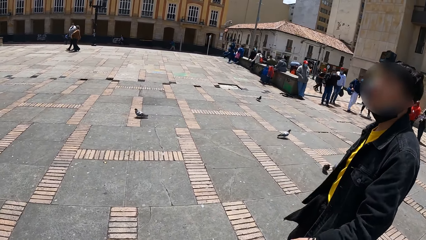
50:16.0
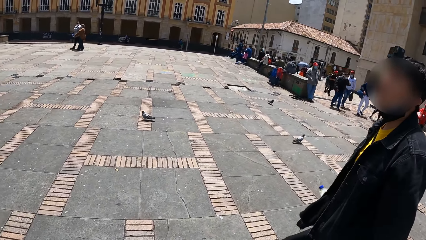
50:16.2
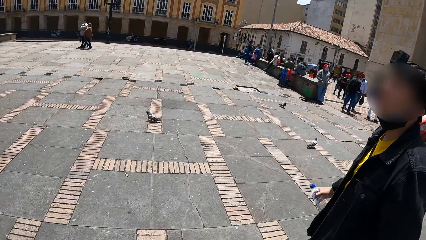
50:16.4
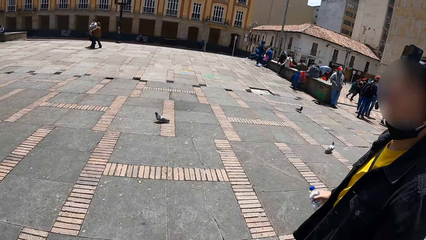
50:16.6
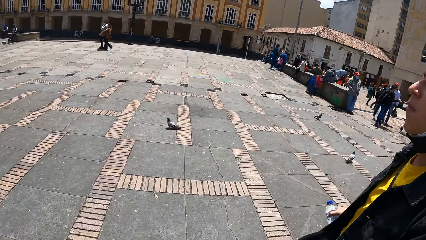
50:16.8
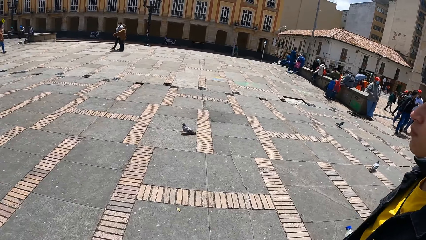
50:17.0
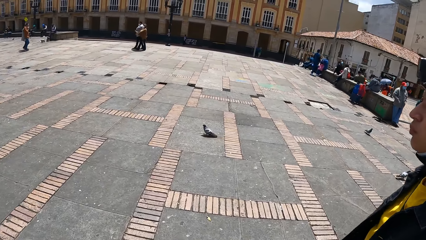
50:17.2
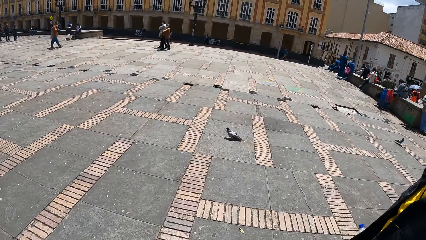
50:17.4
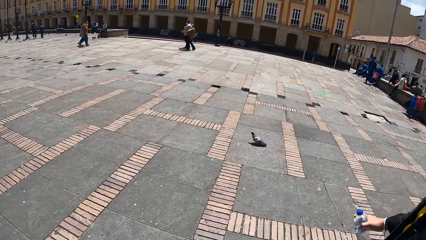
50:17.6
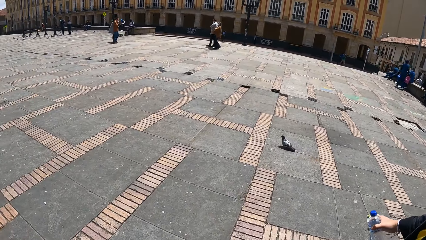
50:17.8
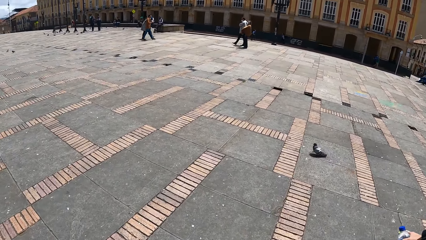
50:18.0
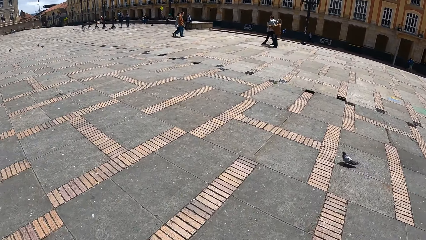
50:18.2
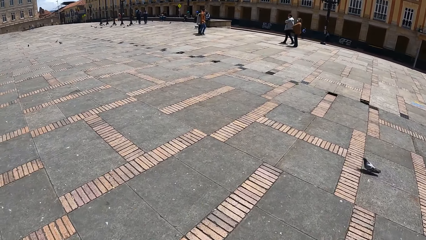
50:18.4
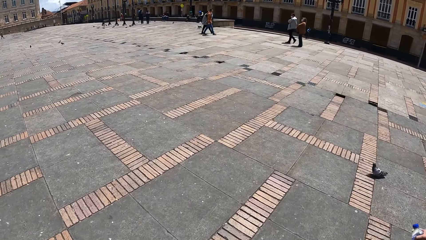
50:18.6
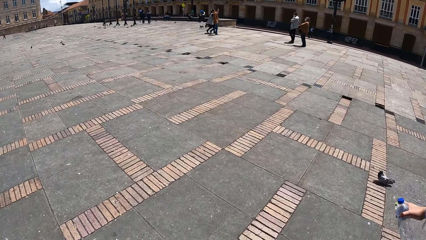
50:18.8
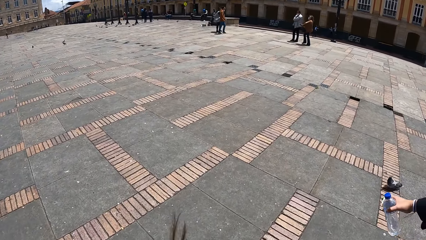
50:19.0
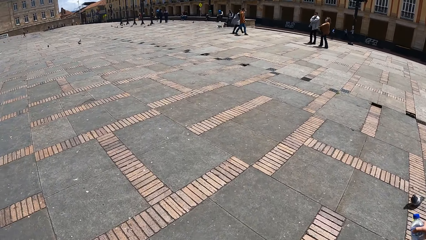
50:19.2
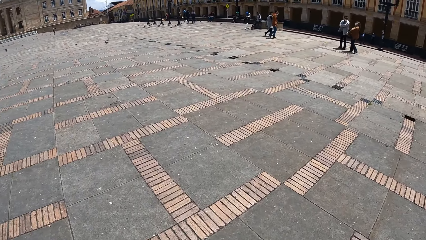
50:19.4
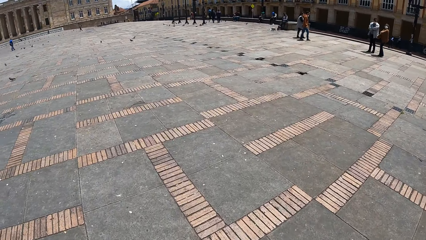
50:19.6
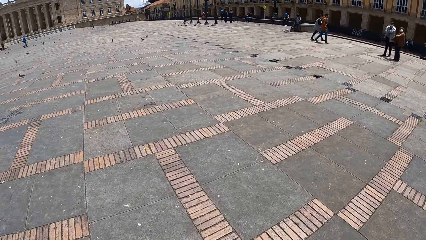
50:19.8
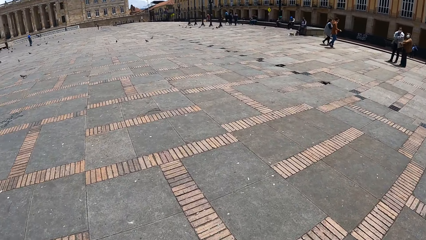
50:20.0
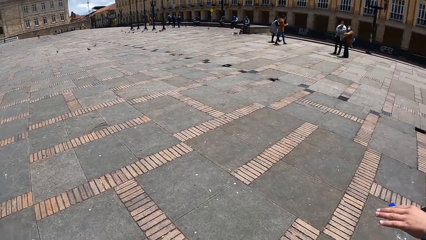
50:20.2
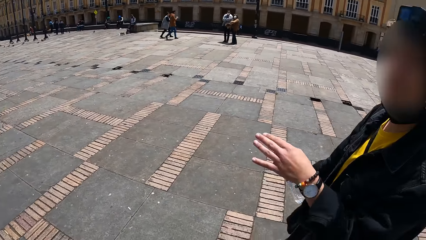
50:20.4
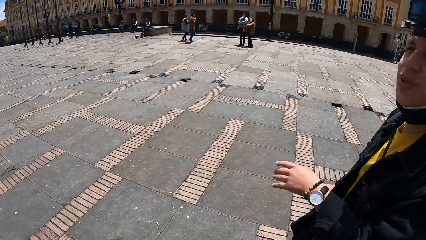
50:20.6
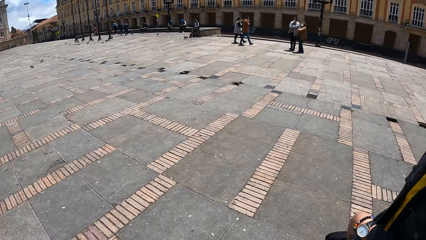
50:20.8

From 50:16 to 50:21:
The camera wearer walks in the street.

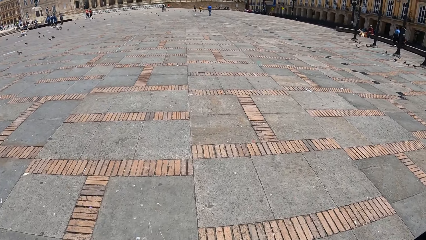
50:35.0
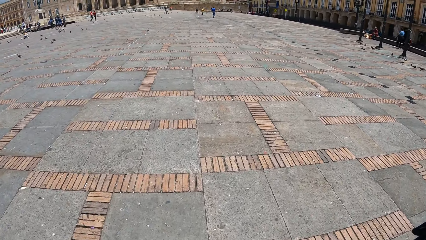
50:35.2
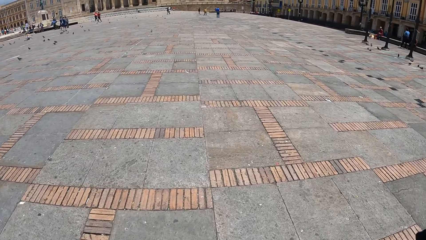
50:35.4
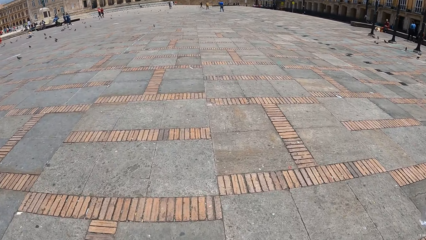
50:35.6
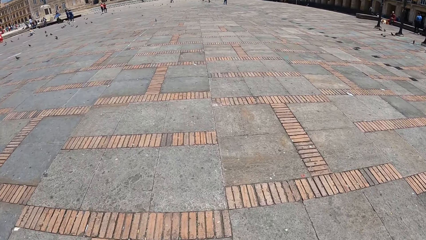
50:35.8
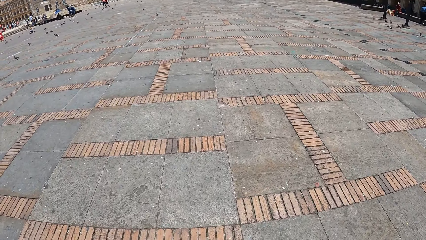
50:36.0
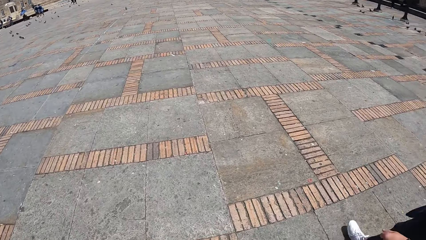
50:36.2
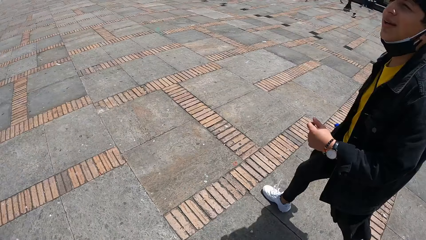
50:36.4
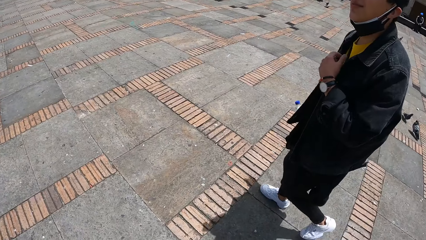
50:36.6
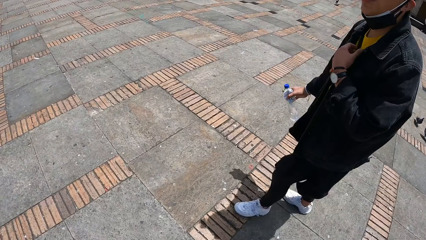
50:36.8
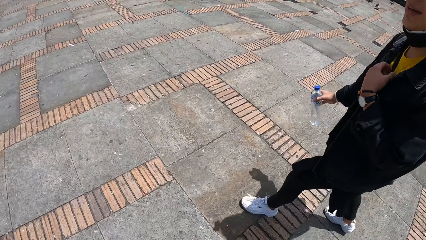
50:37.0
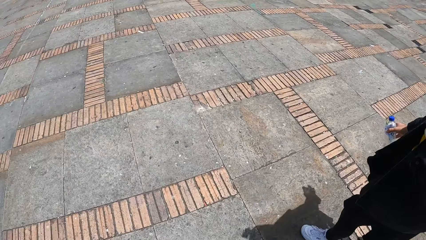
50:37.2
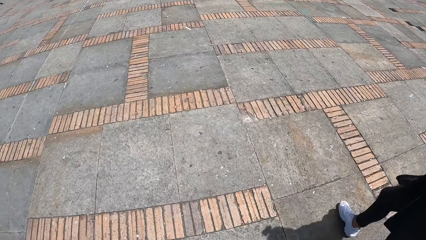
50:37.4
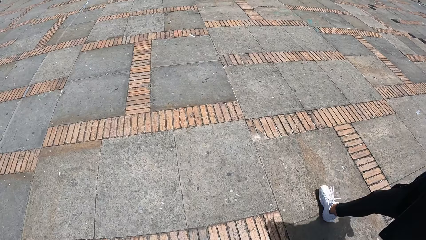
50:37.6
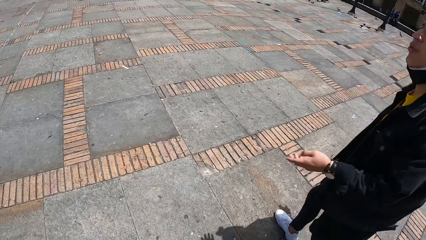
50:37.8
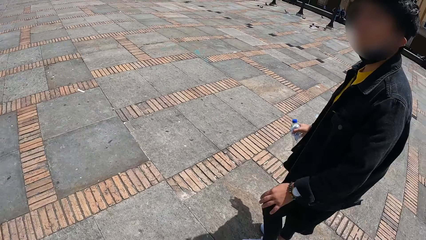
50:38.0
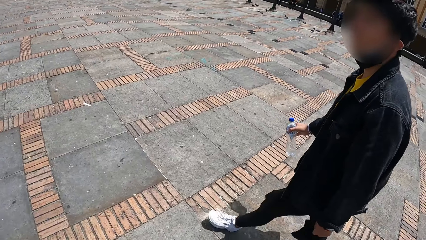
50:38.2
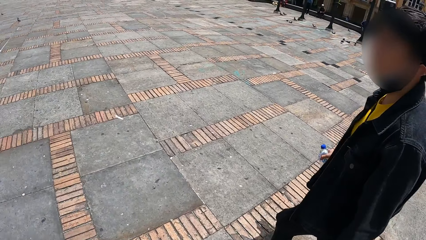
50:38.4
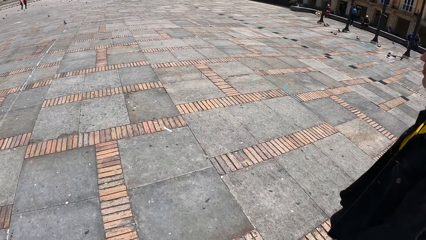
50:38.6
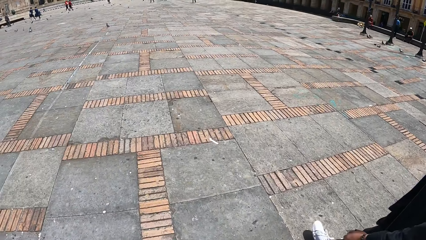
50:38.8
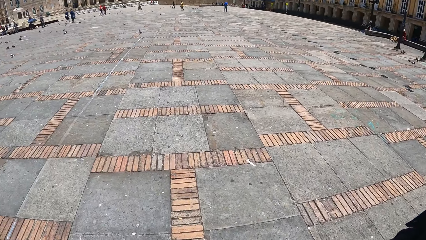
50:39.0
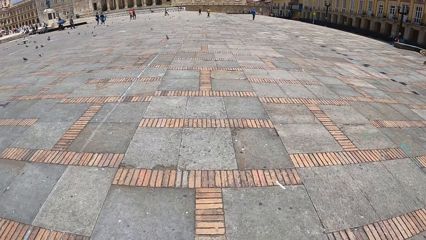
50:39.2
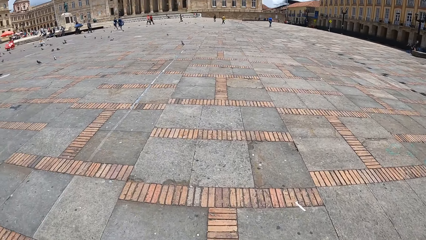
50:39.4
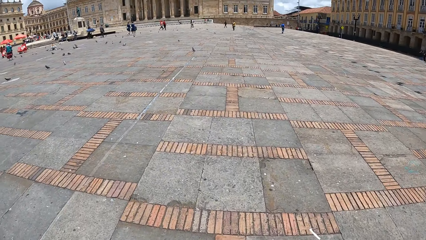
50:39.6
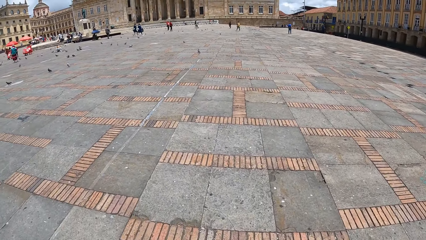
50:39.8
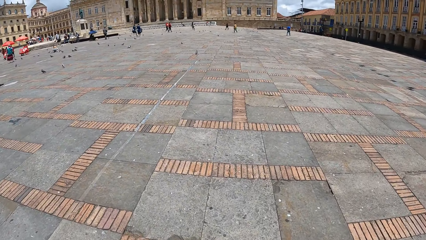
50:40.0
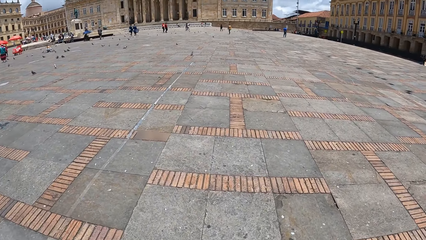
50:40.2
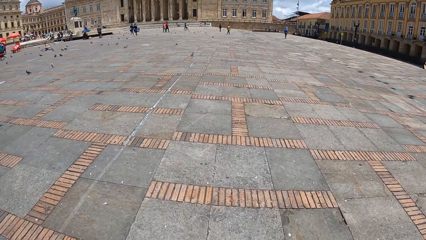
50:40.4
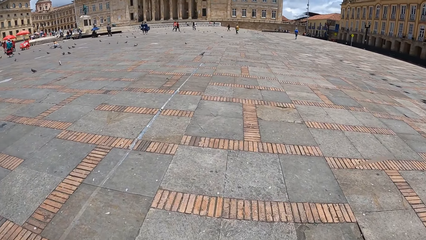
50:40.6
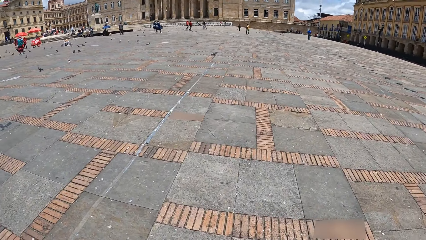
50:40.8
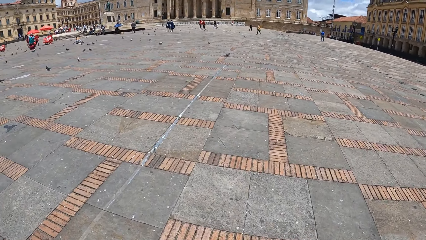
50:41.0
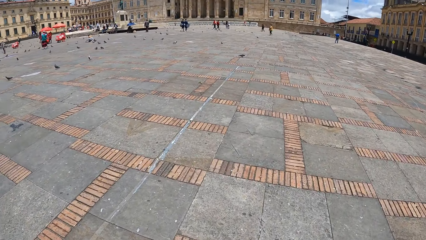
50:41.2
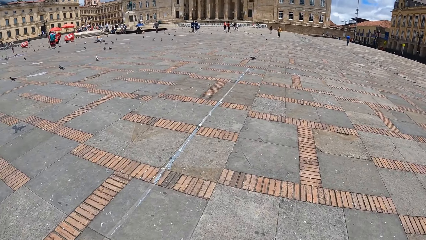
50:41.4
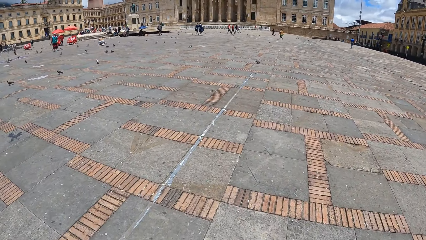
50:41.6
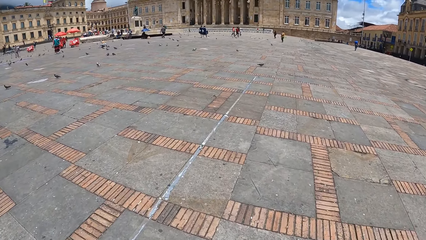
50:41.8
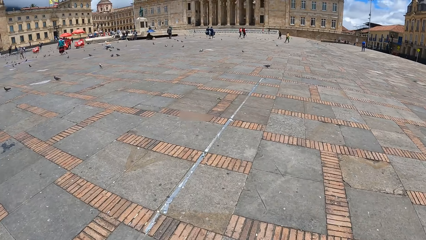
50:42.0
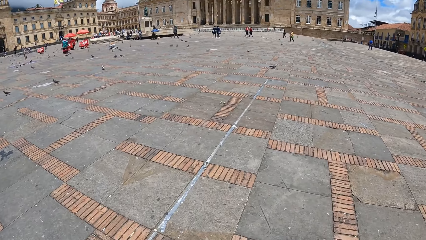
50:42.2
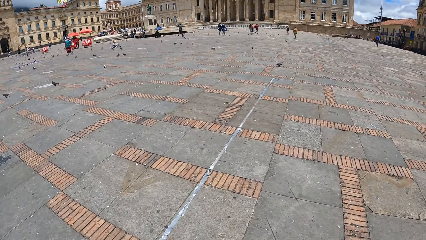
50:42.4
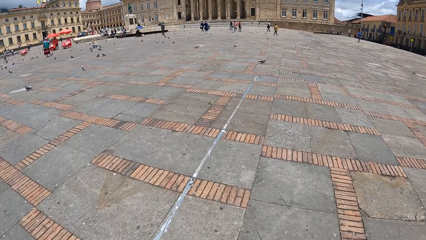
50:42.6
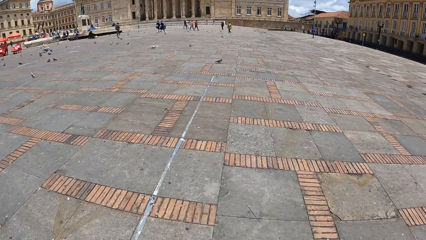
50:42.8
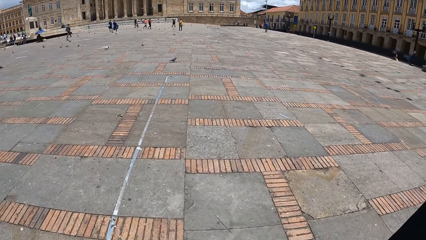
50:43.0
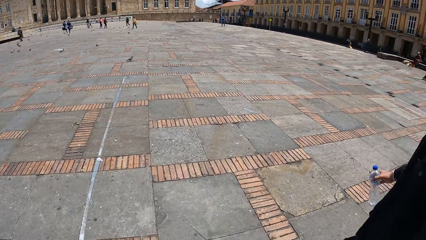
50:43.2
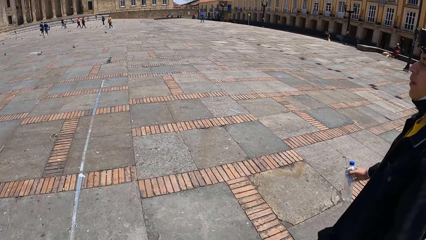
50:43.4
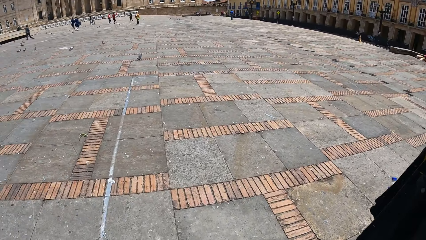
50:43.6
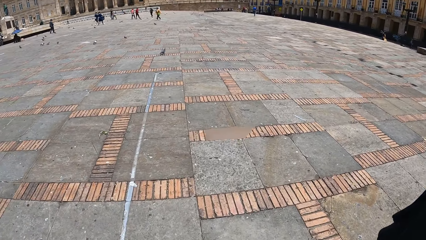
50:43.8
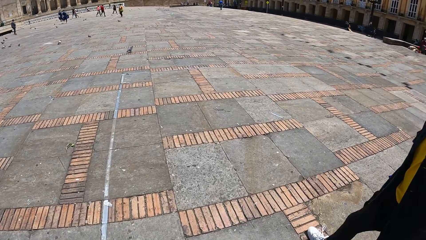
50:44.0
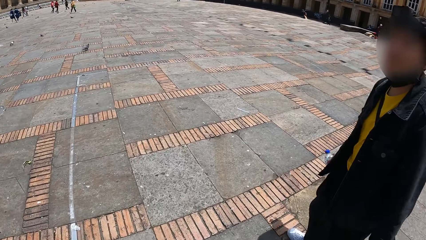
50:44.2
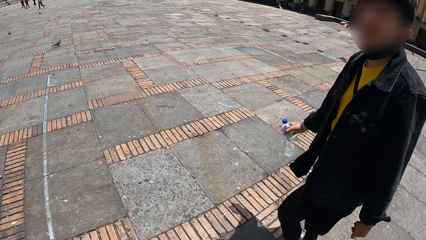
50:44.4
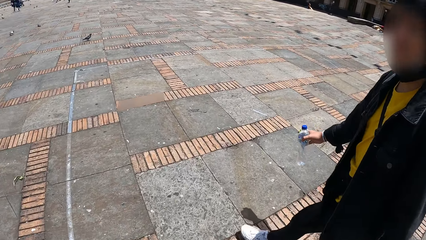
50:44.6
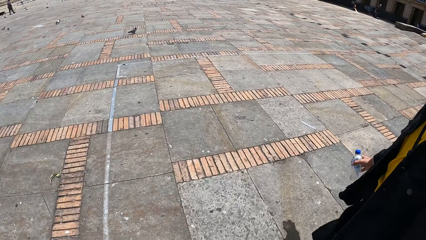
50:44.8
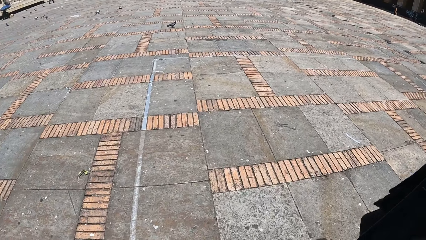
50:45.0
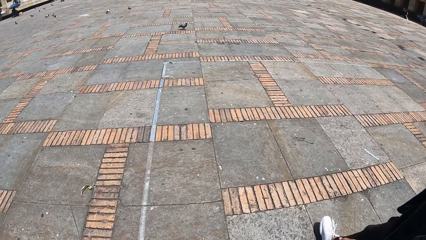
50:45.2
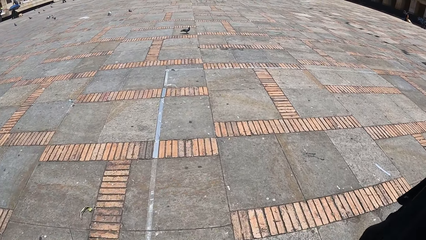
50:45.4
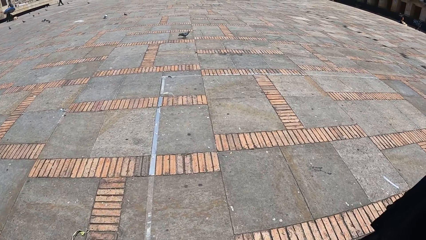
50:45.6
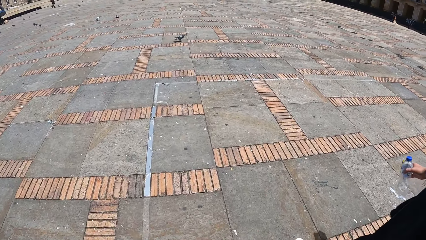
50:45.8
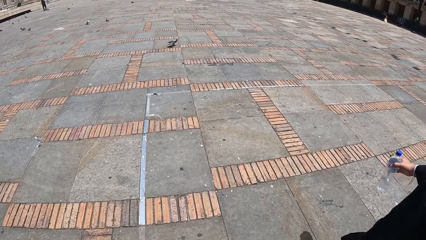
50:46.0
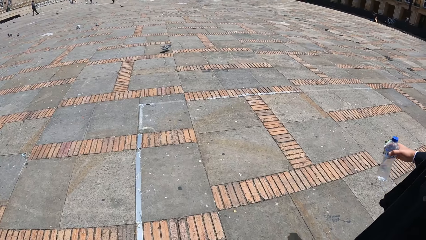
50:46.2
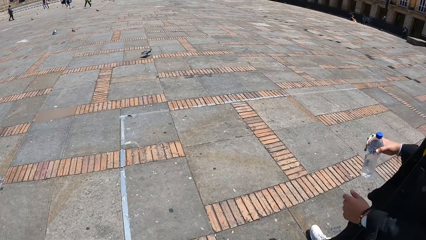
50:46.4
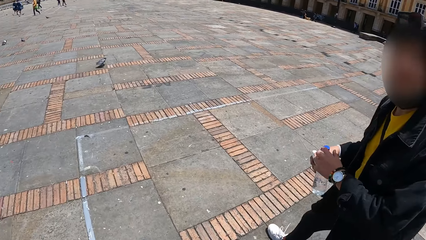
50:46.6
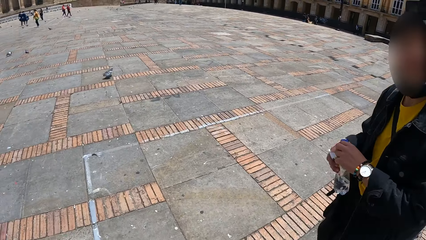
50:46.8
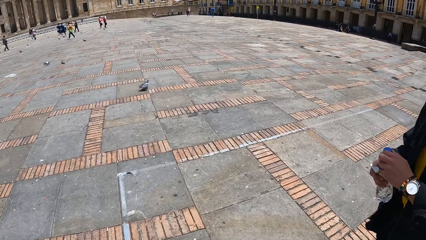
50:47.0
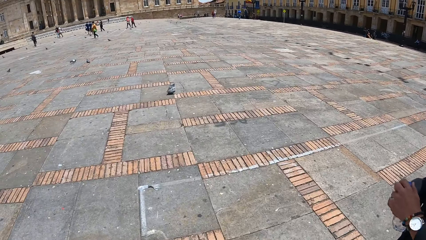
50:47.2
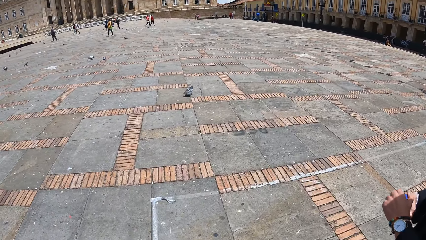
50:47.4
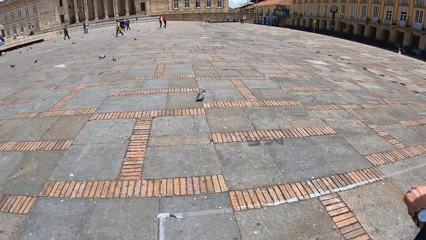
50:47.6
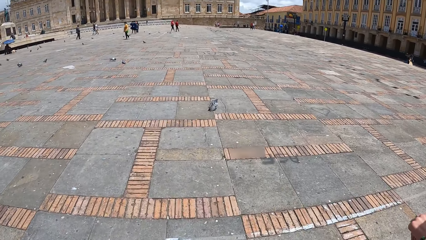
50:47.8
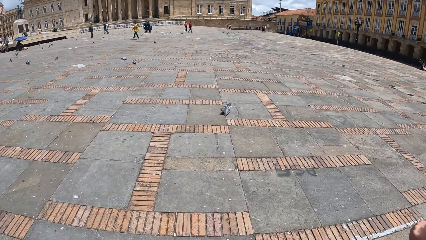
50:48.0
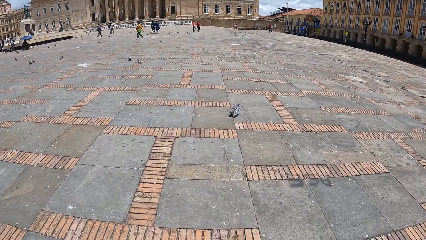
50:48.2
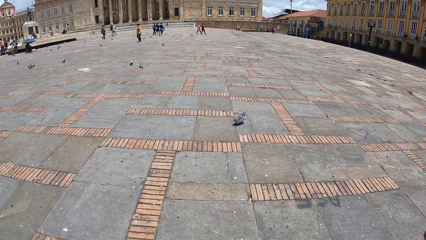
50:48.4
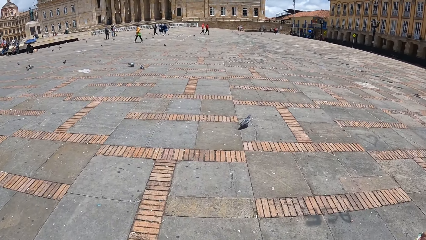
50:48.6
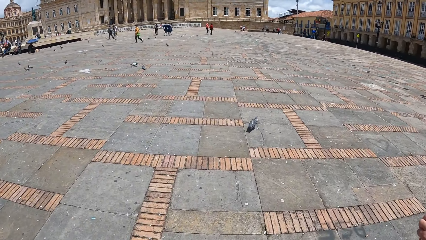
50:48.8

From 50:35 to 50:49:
The man touches a shirt with his left hand. The camera wearer interacts with the man. The man opens a cap of the bottle with his left hand.
